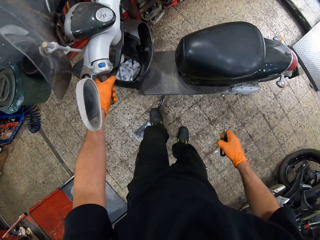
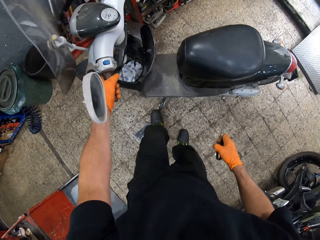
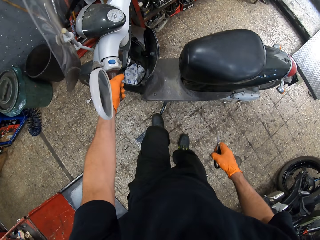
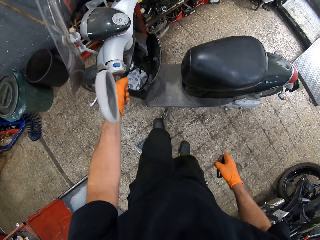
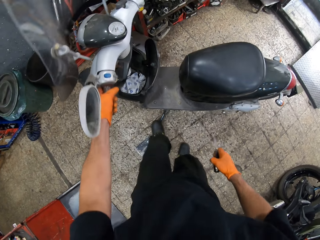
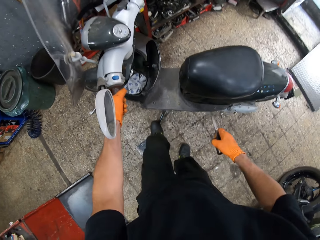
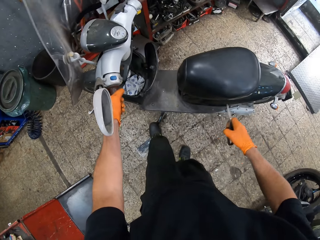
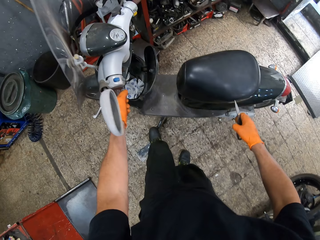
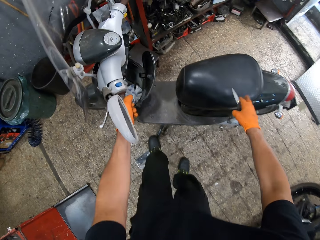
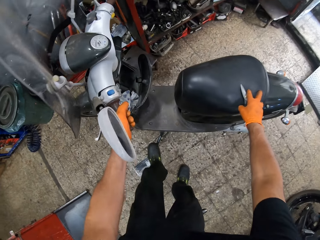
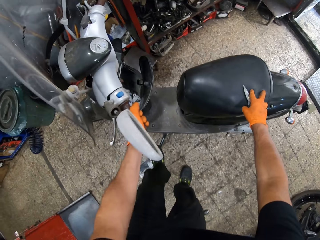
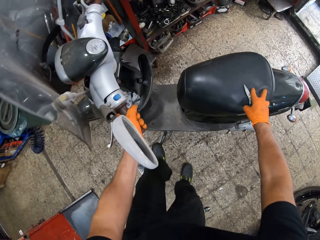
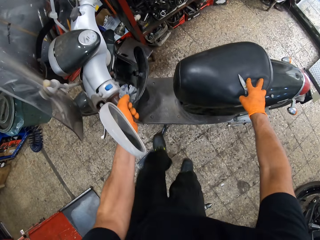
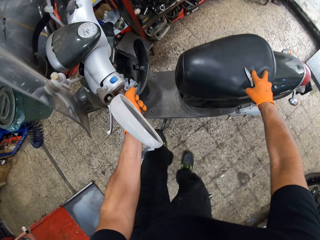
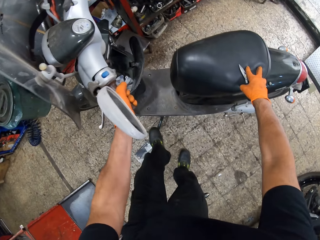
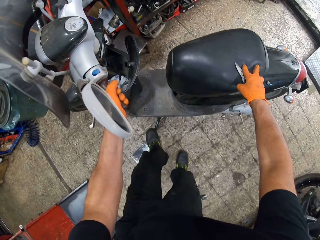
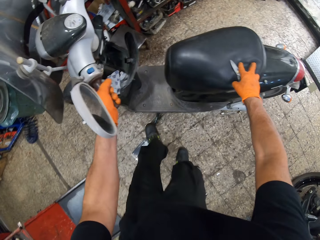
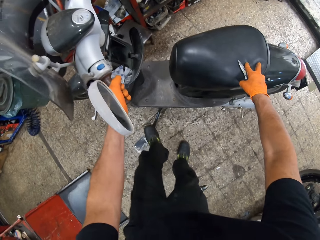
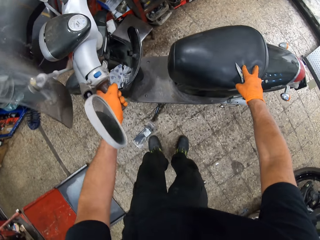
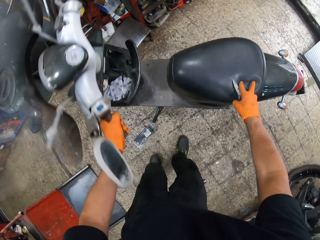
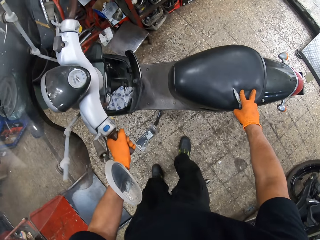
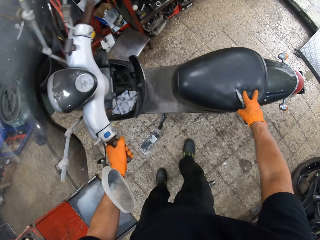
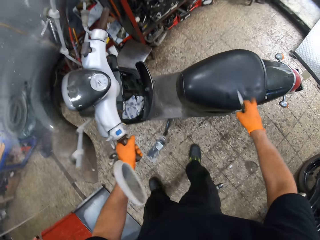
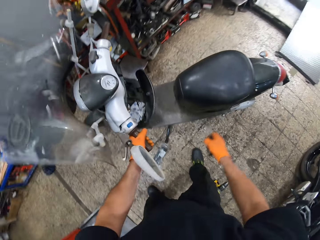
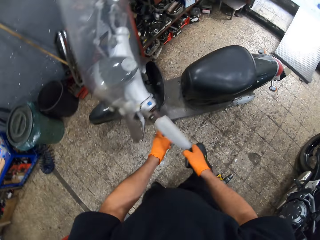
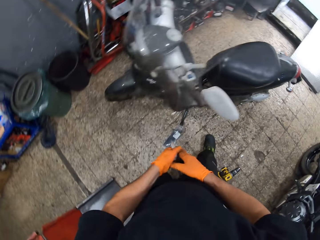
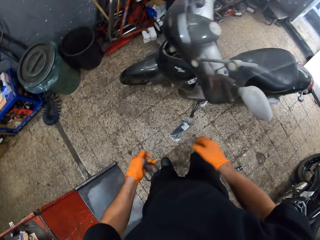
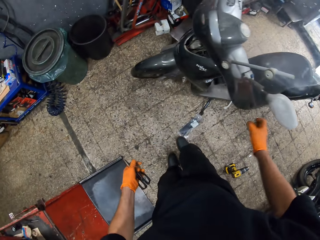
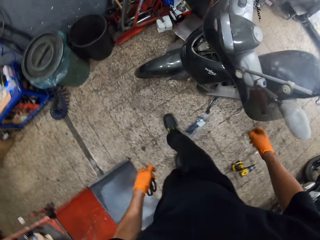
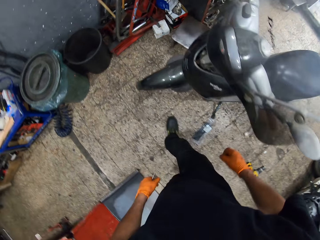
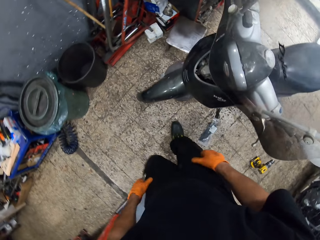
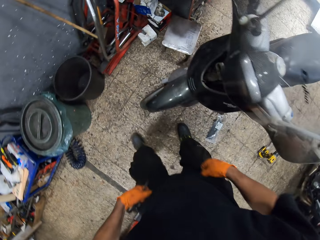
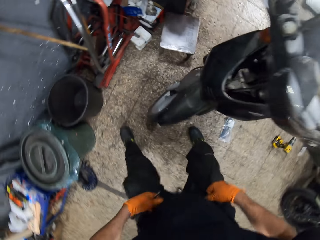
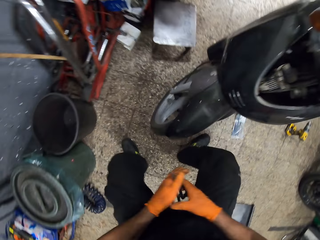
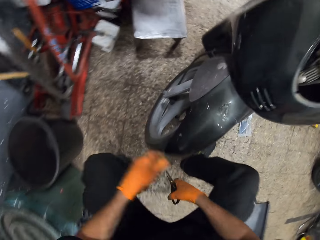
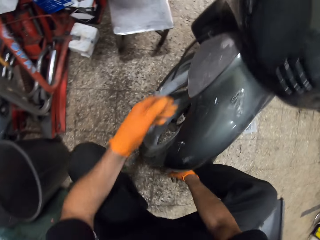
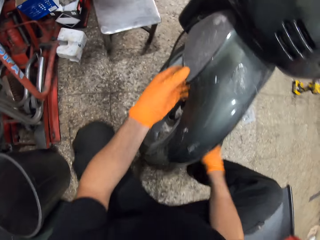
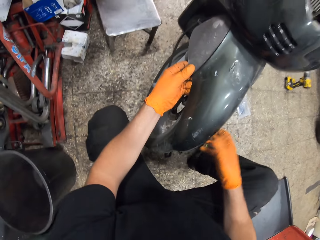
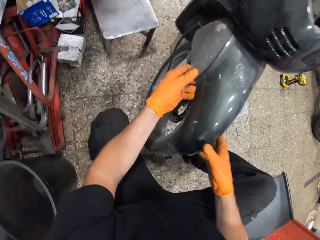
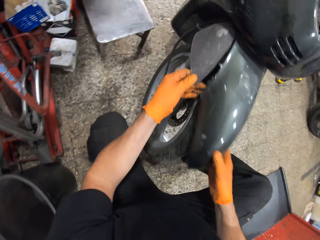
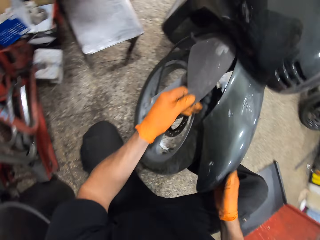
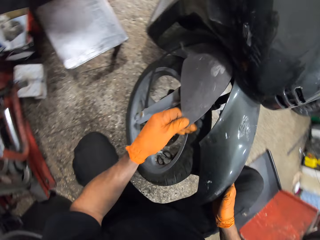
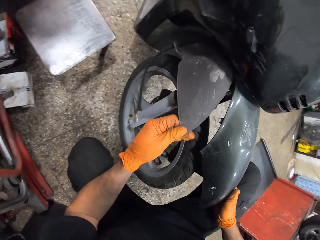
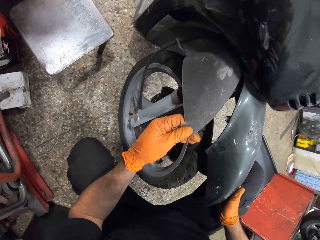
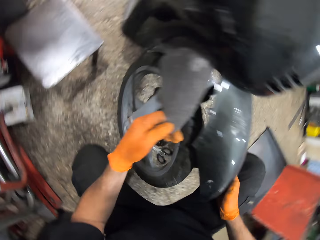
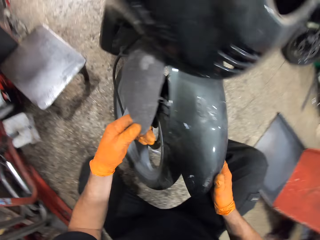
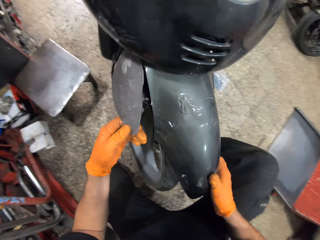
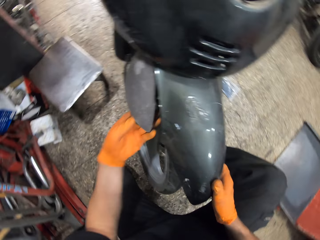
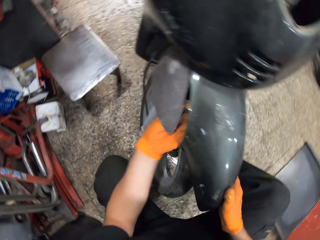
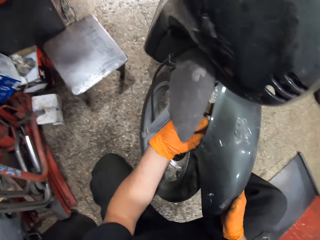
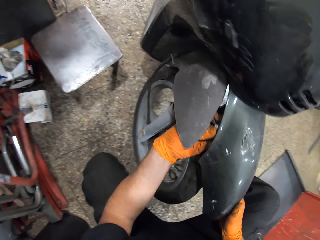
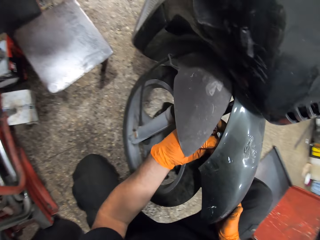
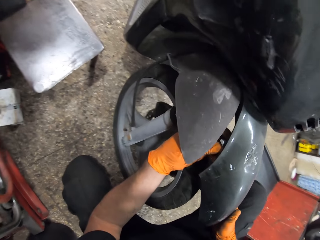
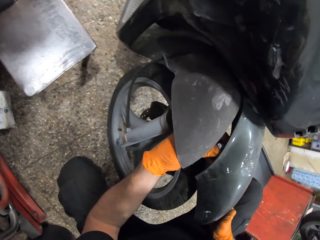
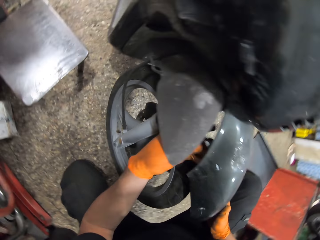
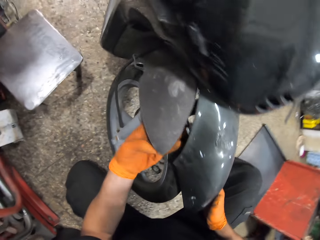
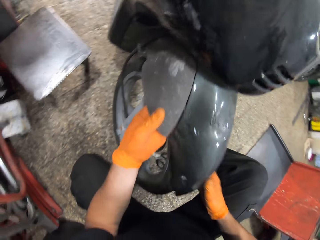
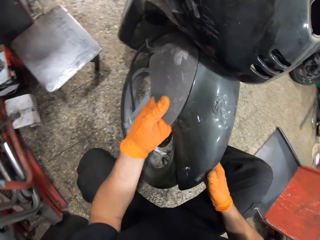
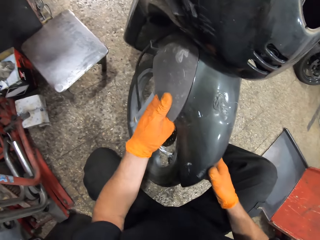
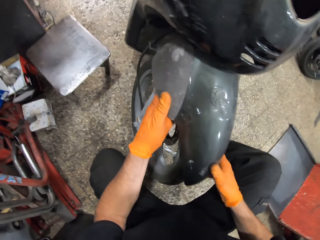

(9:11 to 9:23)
The camera wearer puts his left foot on the scooter motorcycle's kickstand. He tries to start the motorbike. He puts his right hand on the scooter motorcycle's seat. He pushes the scooter motorcycle's kickstand with his left foot. He passes the pair of scissors to his left hand. He walks. He squats. He holds the bike's mudguard with his left hand. He checks the mudguard. He moves the mudguard with his right hand. He puts his left hand under the mudguard.

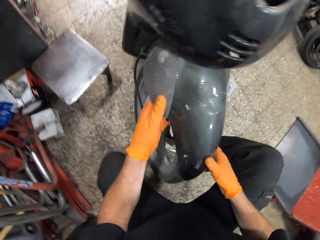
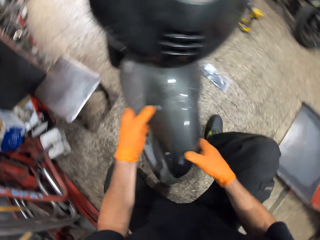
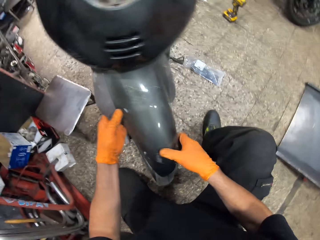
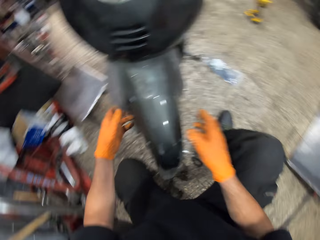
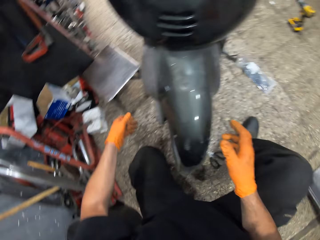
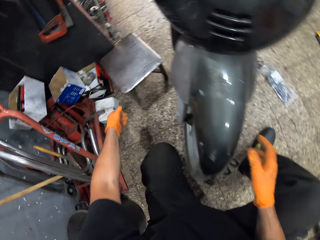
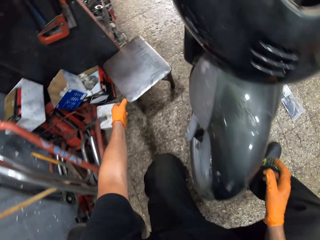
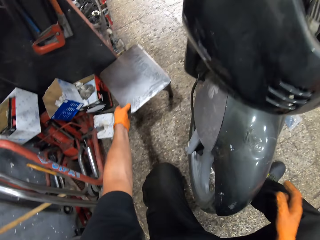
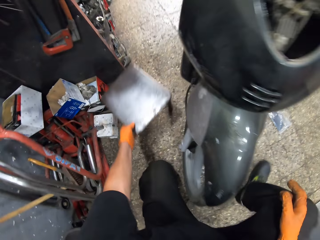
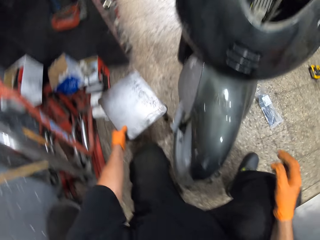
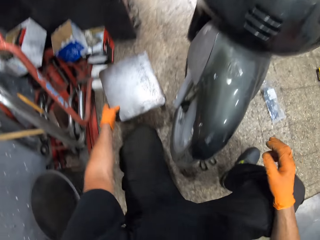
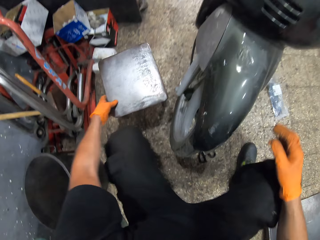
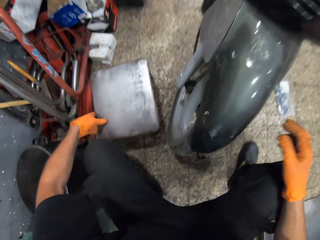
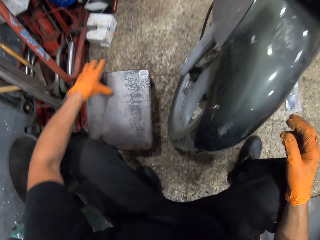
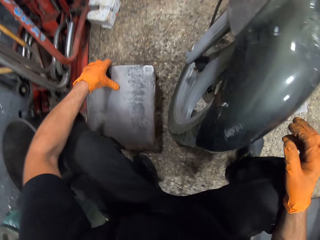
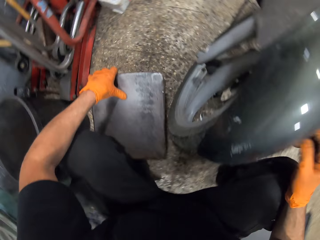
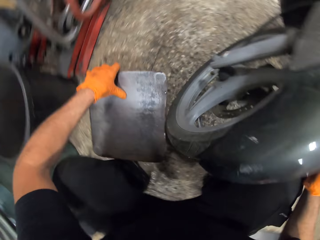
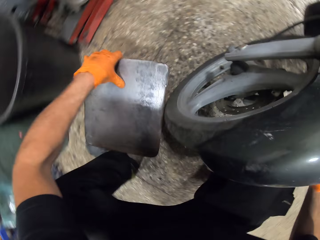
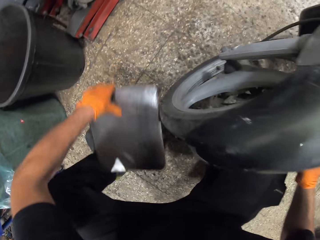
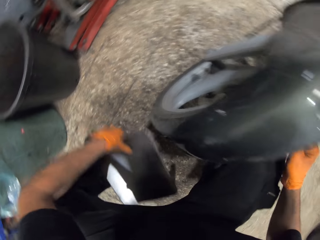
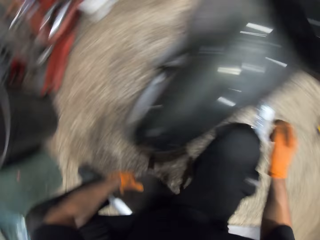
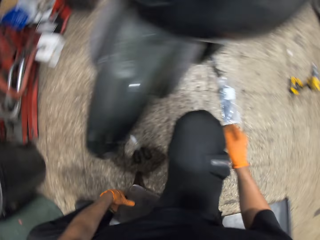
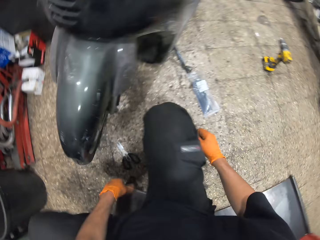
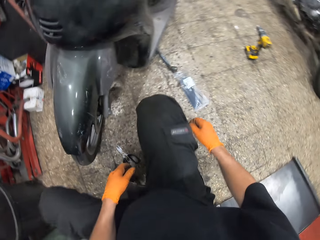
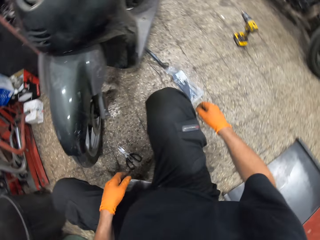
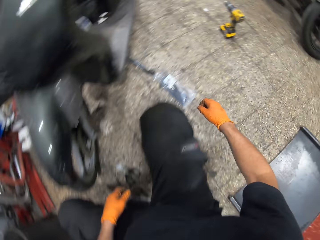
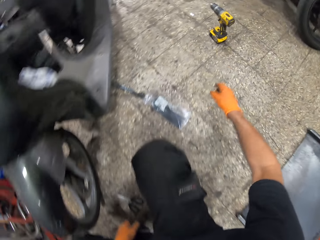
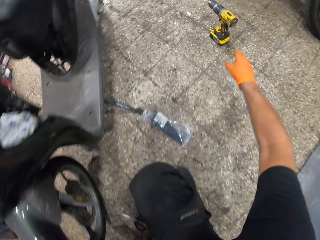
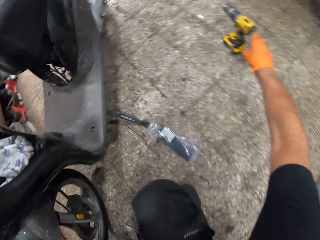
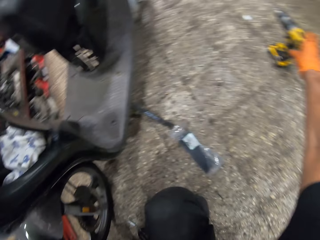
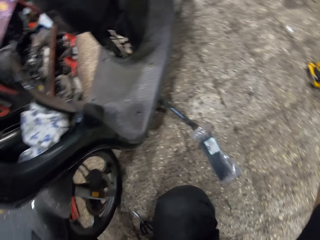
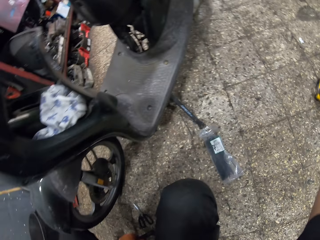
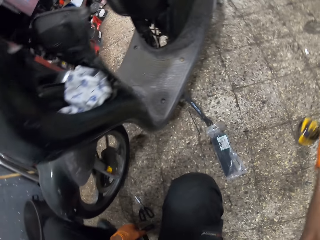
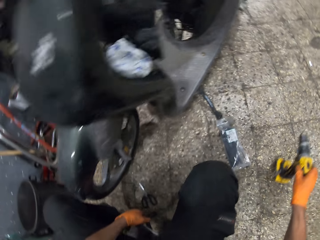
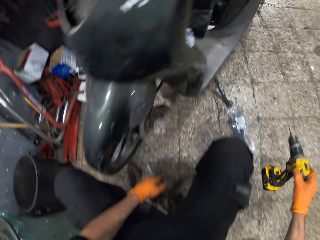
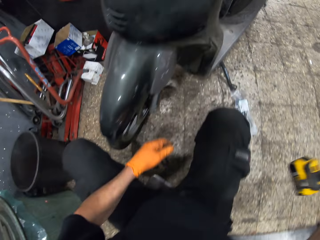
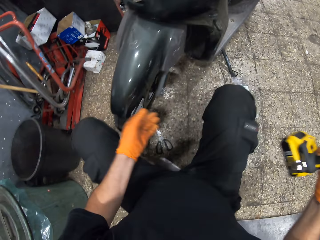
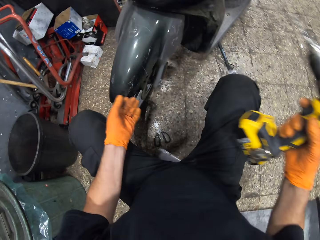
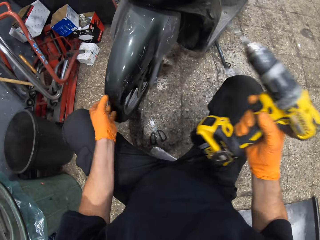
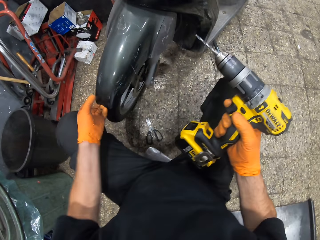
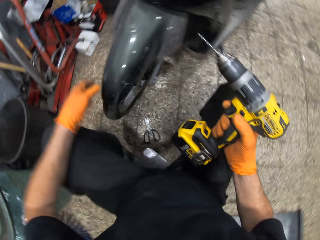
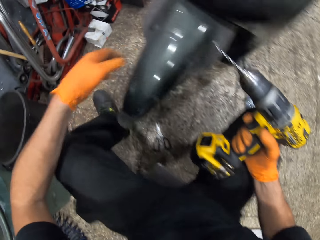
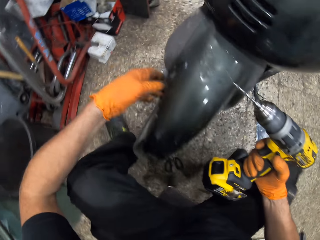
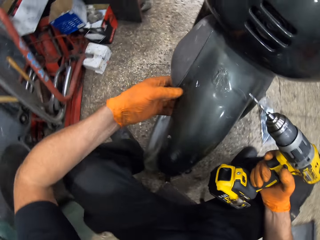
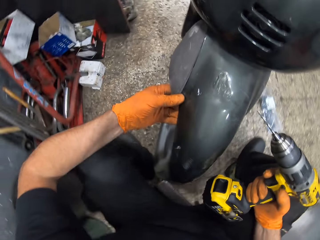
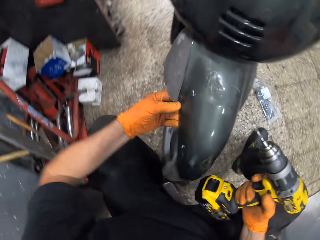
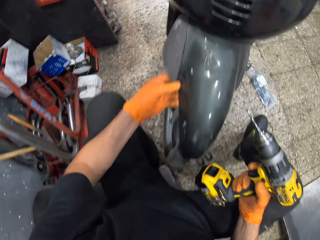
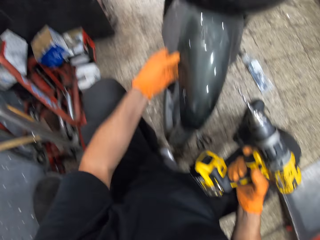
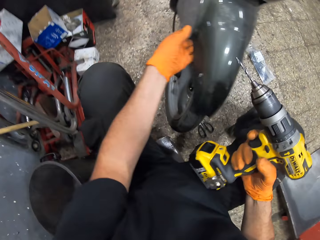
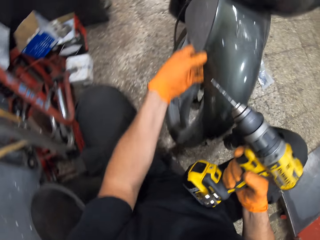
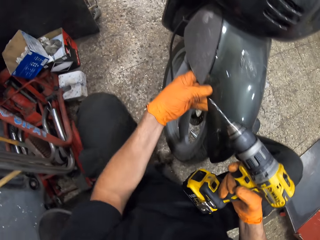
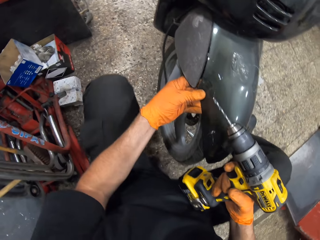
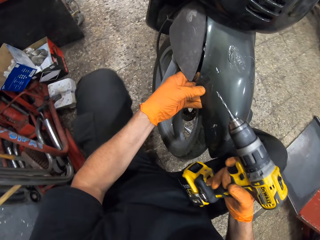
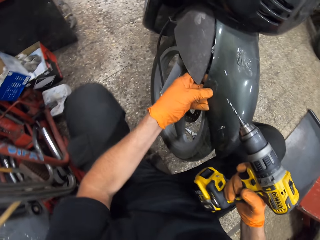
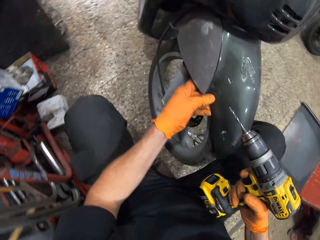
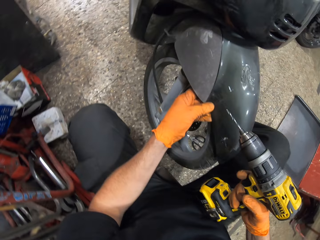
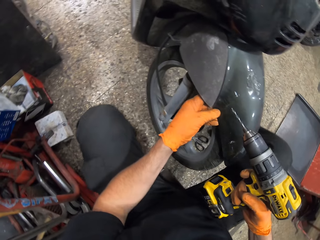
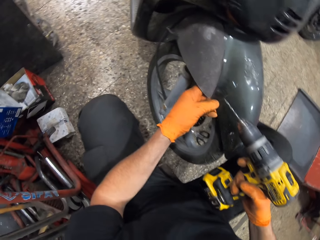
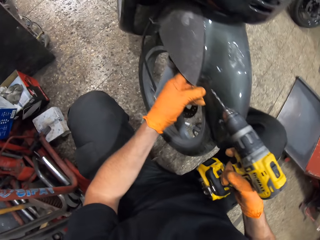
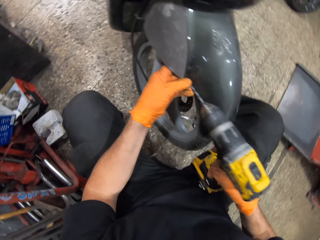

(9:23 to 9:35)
The camera wearer adjusts the bike's mudguard. He pulls a stool with his left hand. He sits on the stool. He picks up an impact drill from the ground. He touches the bike's mudguard with his left hand. He adjusts the bike's mudguard.
